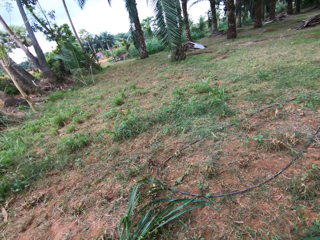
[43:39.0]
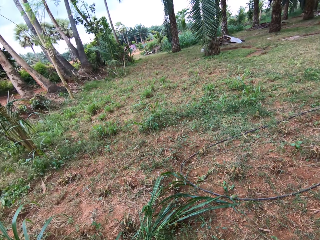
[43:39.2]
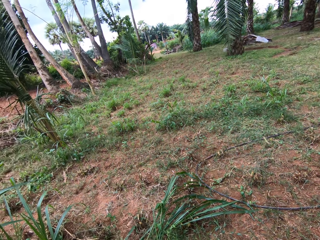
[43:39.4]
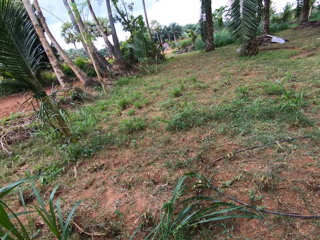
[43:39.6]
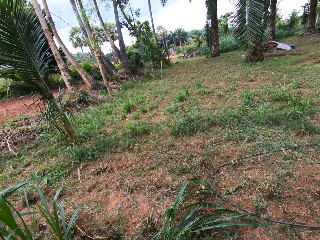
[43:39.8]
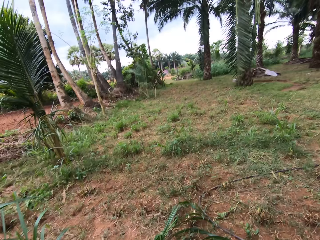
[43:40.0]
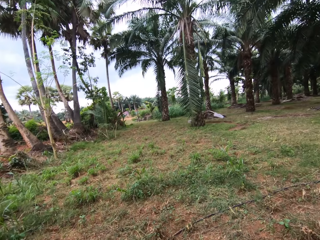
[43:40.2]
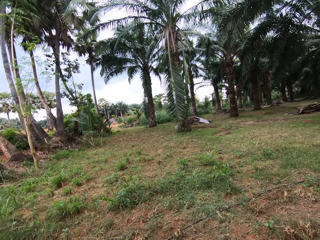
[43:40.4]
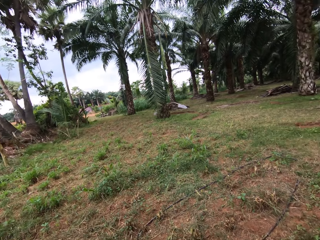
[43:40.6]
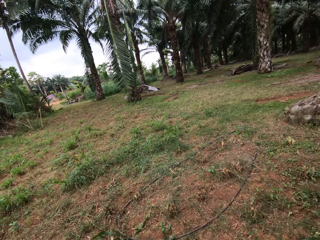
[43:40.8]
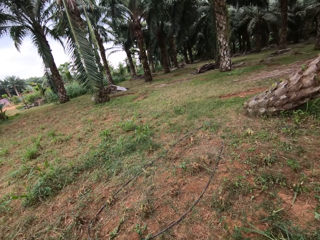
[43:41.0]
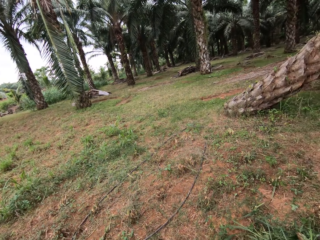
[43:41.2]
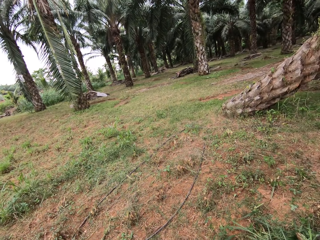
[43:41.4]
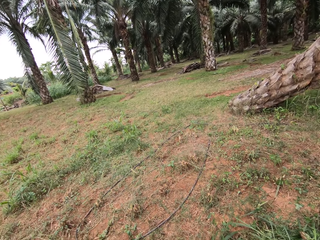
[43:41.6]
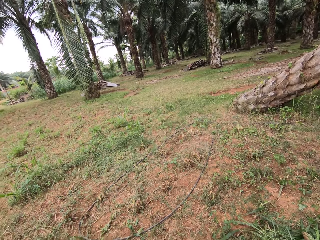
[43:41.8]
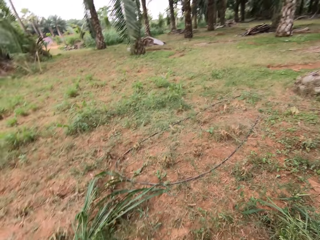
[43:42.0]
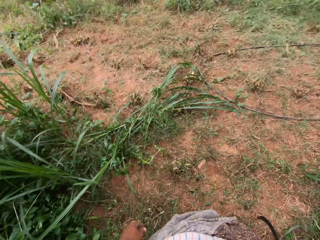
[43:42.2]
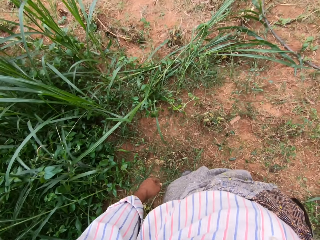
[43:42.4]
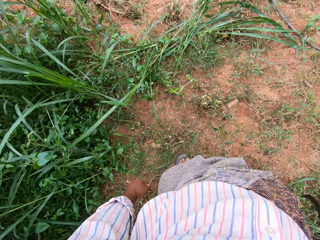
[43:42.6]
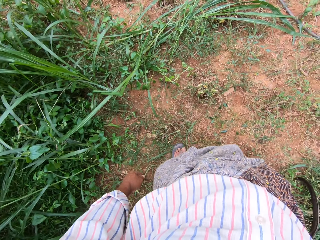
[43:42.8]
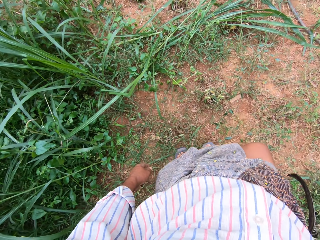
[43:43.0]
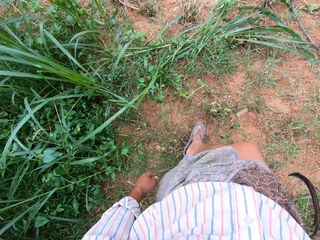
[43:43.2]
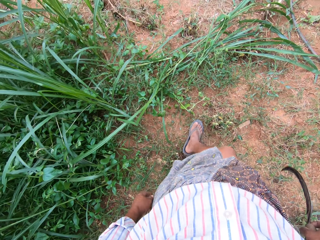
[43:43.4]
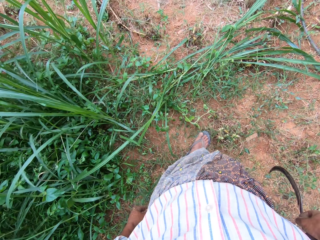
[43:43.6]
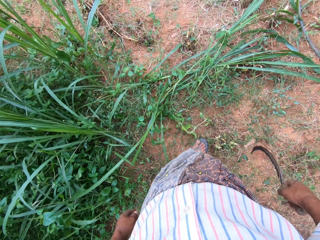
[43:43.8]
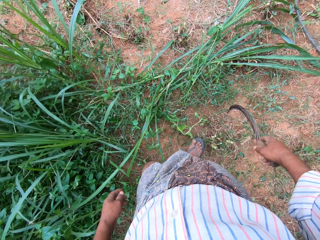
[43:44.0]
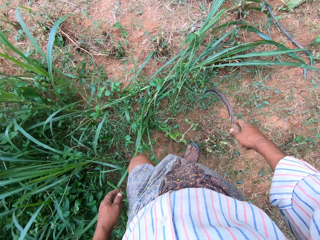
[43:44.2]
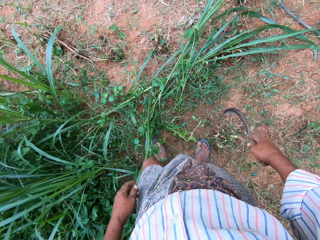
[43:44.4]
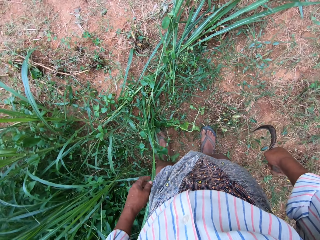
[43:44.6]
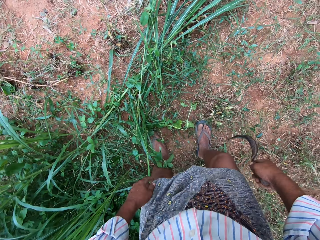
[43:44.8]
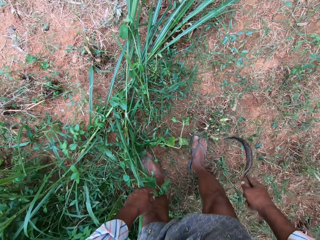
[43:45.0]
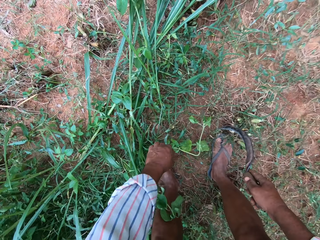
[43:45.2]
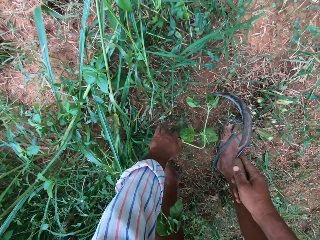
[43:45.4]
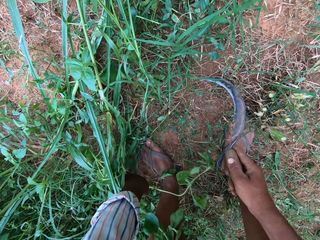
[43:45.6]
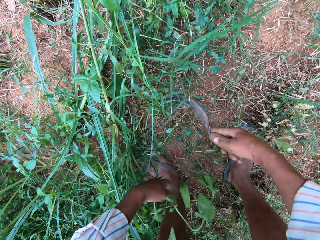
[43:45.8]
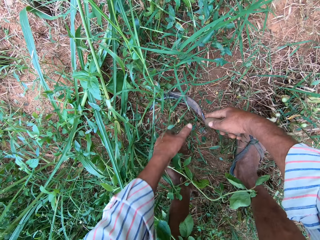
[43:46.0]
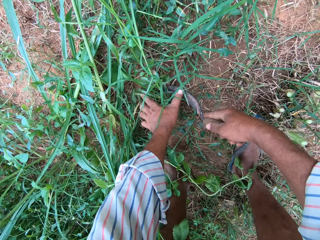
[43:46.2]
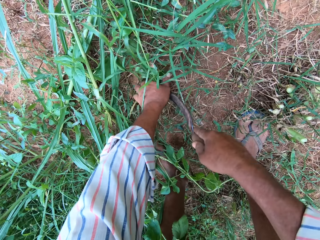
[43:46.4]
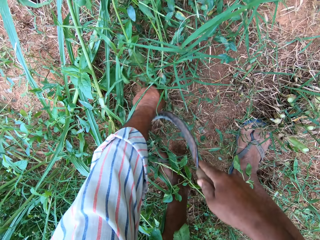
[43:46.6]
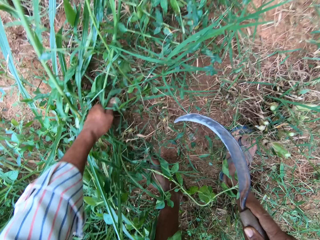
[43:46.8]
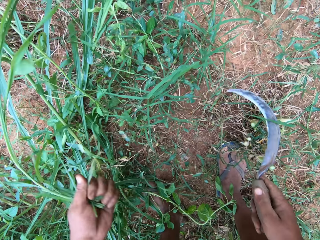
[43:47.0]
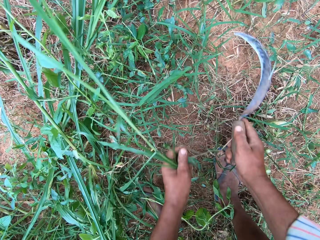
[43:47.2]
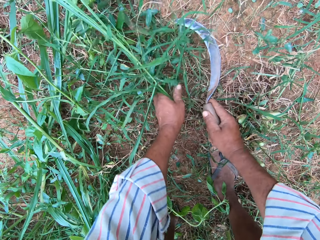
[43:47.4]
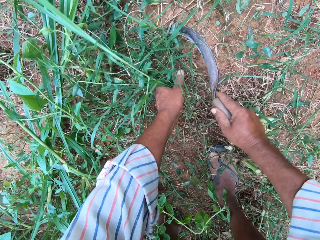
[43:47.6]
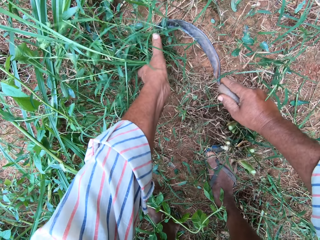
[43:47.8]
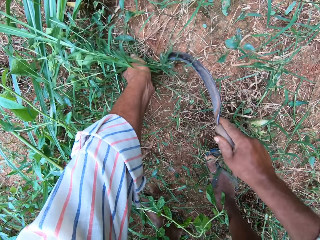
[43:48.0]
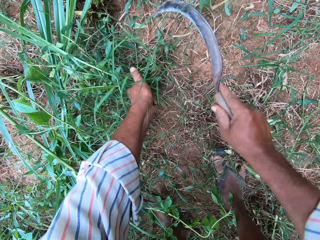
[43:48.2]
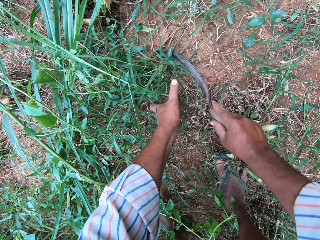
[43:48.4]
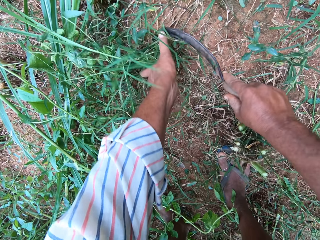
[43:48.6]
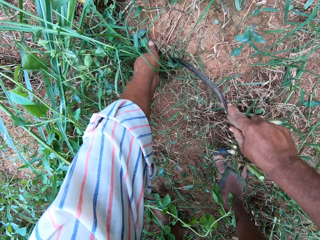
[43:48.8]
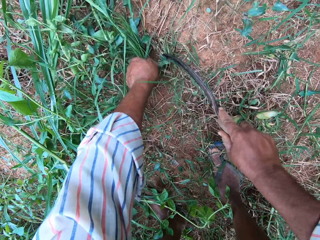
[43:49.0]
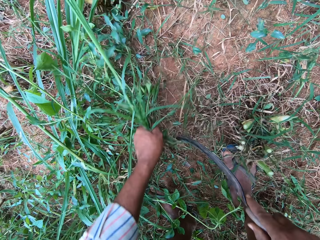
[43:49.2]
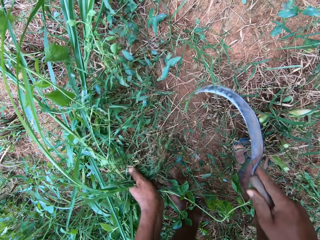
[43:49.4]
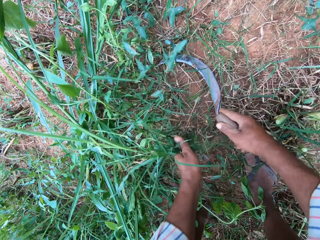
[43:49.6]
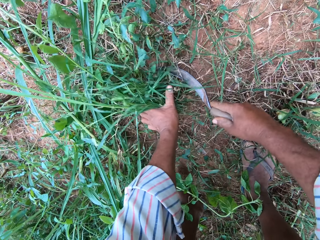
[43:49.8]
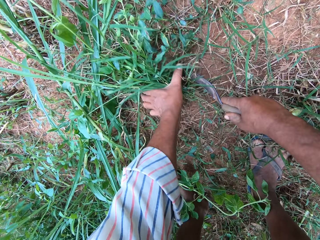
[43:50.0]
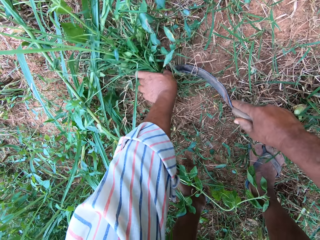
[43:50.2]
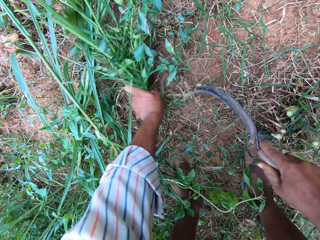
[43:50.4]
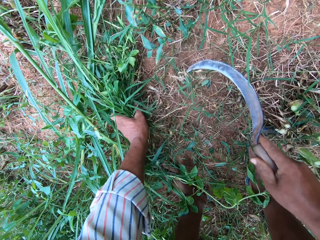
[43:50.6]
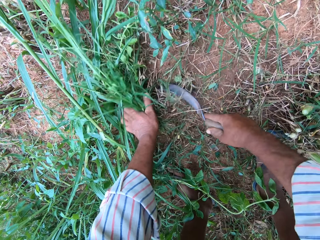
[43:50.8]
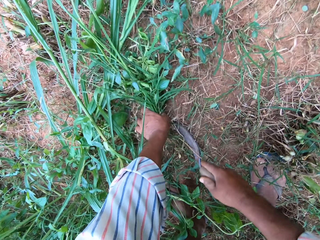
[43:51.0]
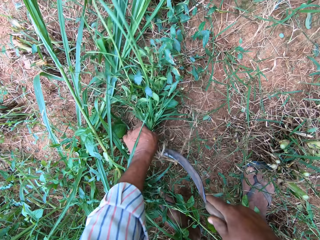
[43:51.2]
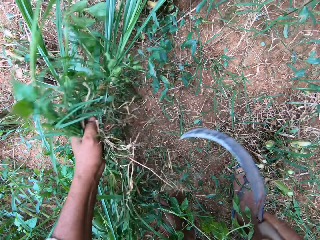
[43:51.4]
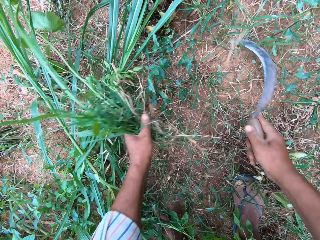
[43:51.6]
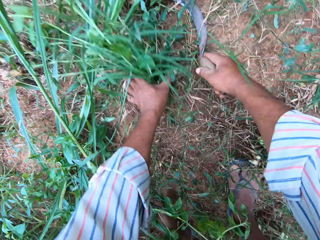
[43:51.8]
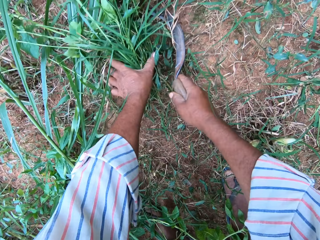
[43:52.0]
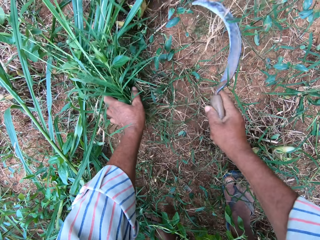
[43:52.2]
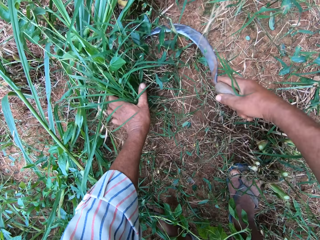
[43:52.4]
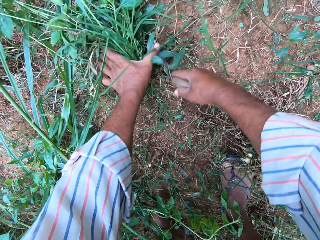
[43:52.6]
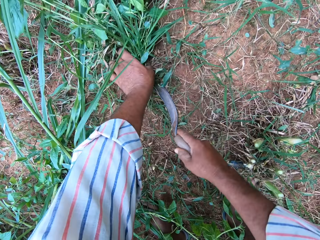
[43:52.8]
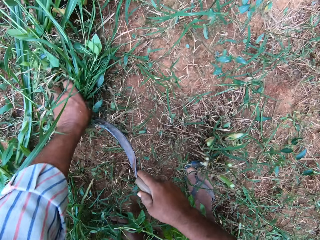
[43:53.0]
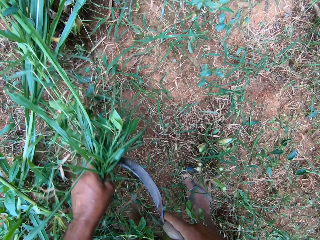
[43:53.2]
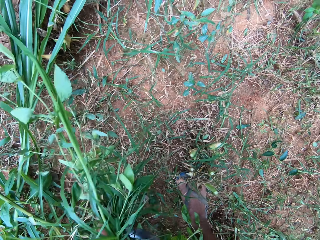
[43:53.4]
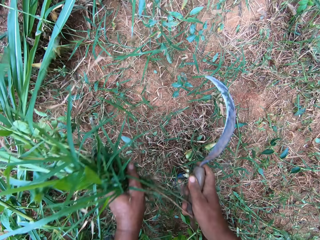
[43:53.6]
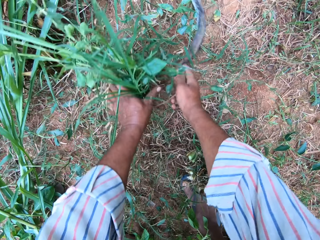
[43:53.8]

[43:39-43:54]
The camera wearer moves forward. He bends down. He moves the grasses with his left hand. He puts a sickle on the grass. He holds the grasses with his left hand. He cuts the grasses with the sickle in his right hand. He puts the sickle on the grass, cuts the grass and holds the grass. He puts the sickle on the grass, cuts the grass and holds the grass. He cuts the grass. He puts the sickle on the grass, cuts the grass and holds the grass.

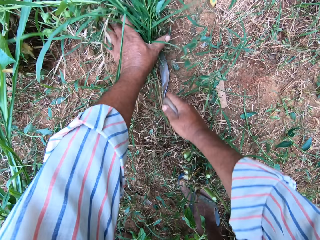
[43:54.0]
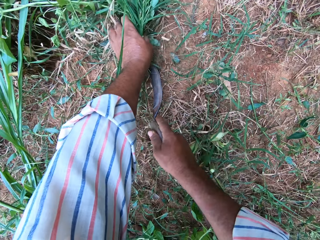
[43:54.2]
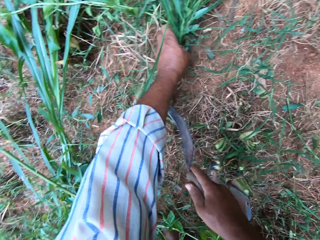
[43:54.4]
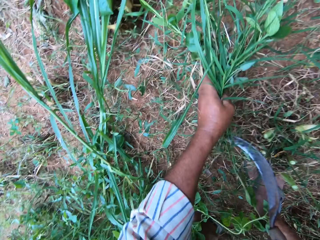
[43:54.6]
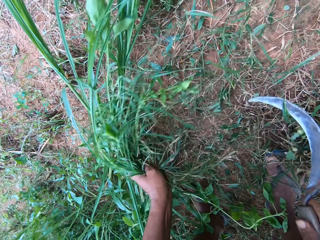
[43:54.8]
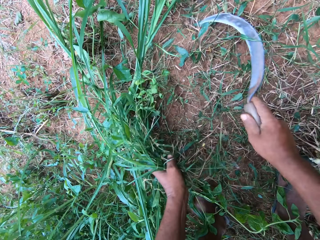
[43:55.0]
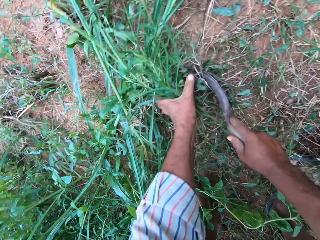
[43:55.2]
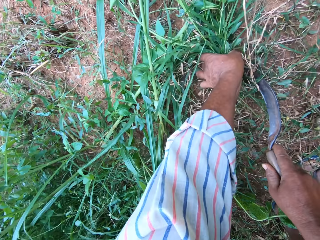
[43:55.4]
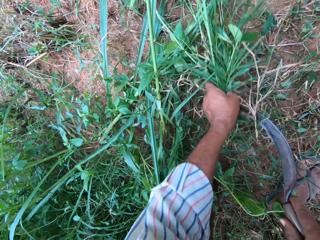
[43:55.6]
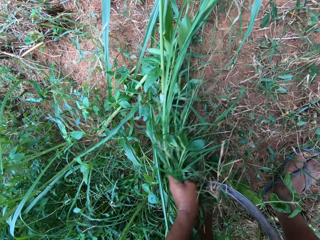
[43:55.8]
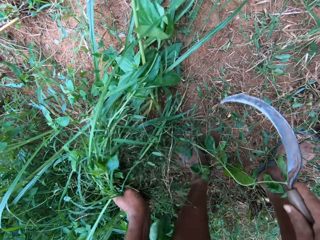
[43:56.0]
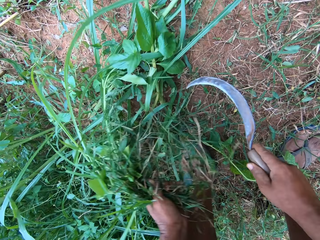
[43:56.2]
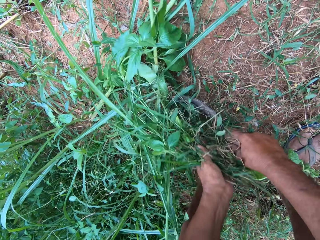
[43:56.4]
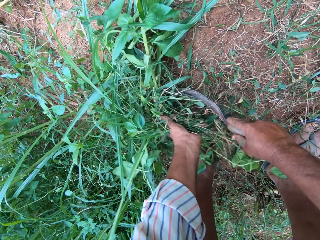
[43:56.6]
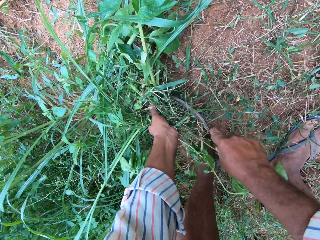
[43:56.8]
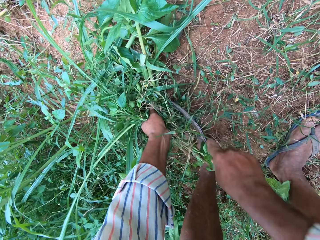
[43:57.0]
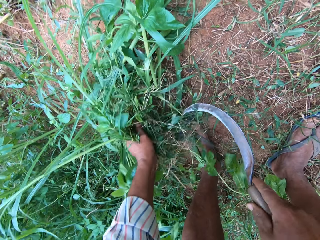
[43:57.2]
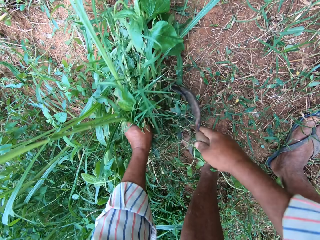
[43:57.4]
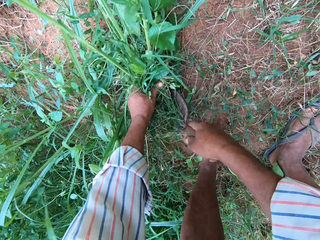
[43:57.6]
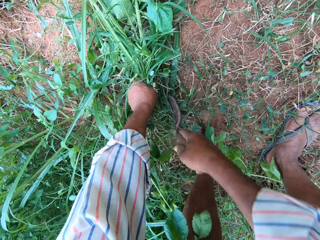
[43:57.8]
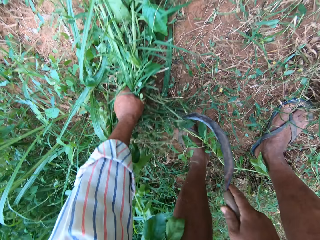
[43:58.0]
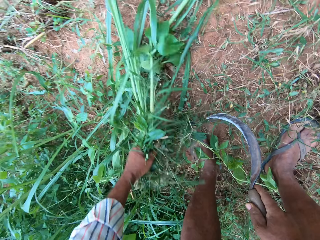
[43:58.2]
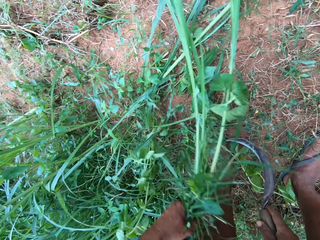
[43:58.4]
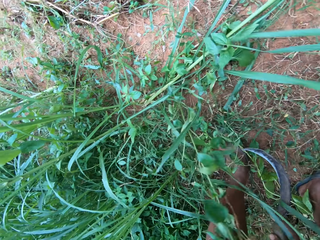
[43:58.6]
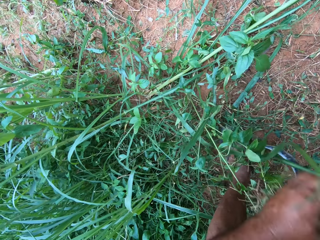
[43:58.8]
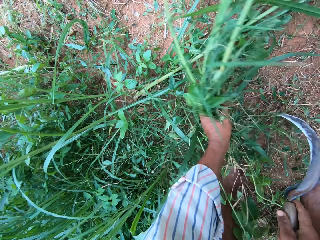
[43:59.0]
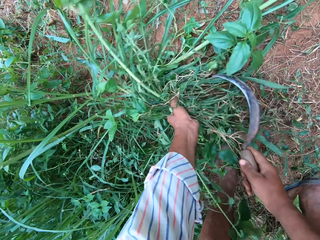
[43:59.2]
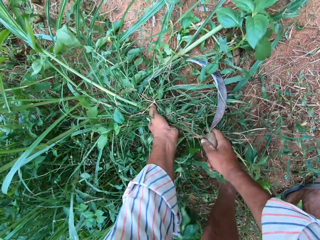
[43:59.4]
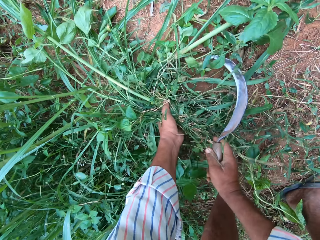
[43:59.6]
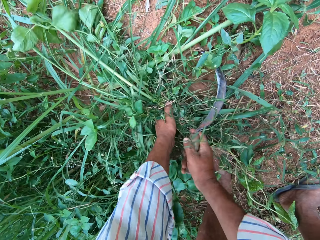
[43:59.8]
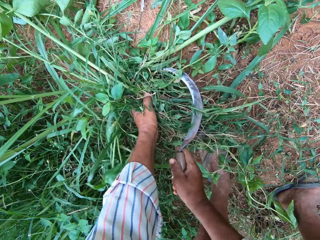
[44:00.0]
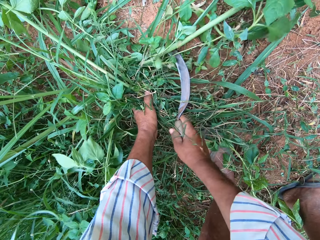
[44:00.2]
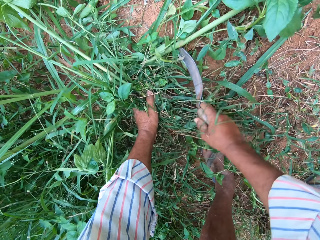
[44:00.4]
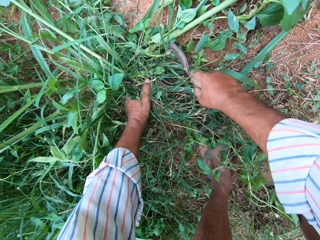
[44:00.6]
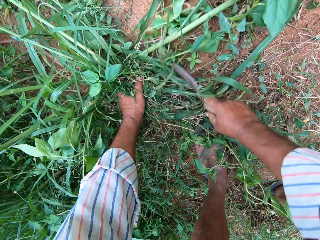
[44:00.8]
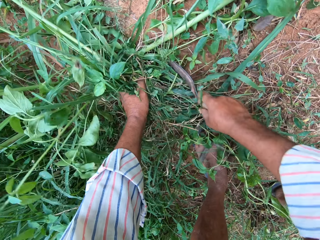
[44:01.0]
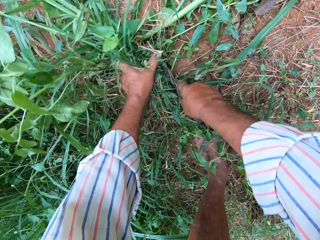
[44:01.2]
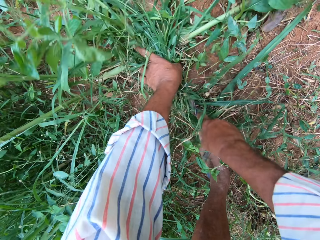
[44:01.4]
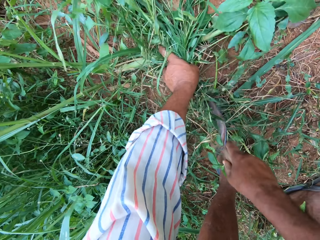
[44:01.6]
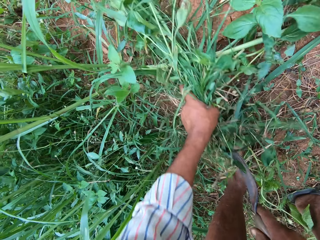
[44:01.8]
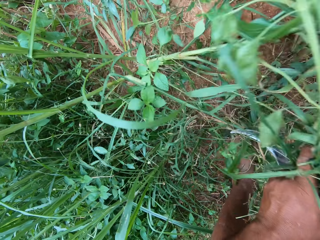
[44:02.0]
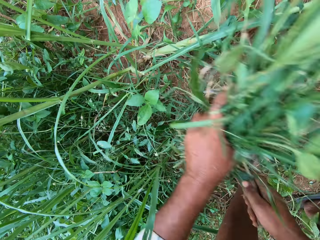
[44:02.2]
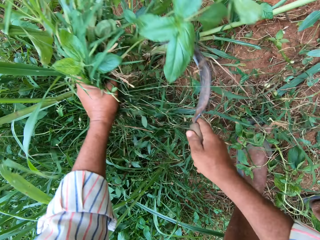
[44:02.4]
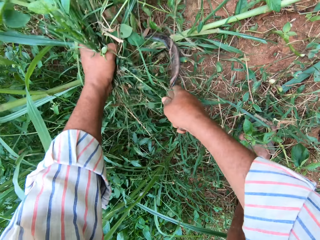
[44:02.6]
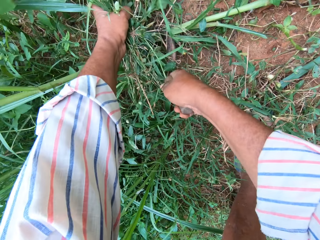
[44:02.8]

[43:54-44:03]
The camera wearer puts a sickle on the grass. They cut the grass and hold the grass. They put the sickle on the grass, cut the grass and hold the grass. They put the sickle on the grass, cut the grass and hold the grass. They cut the grass and hold the grass. They put the sickle on the grass, cut the grass and hold the grass.
